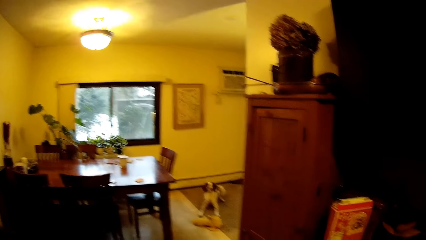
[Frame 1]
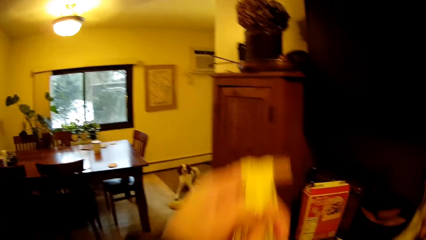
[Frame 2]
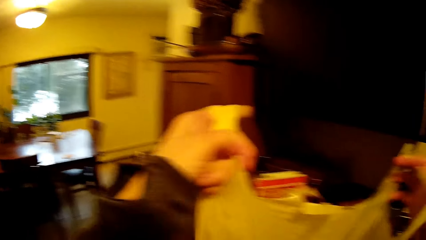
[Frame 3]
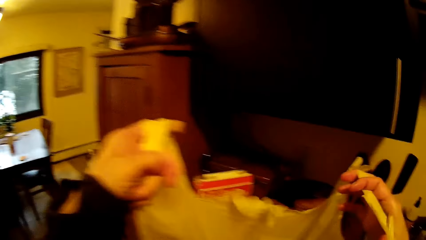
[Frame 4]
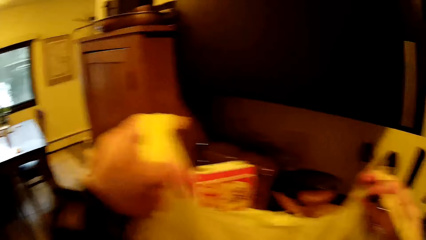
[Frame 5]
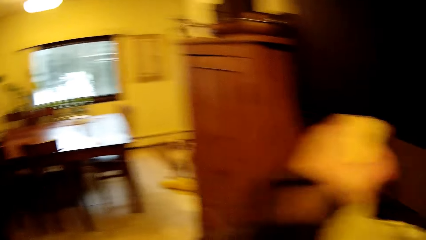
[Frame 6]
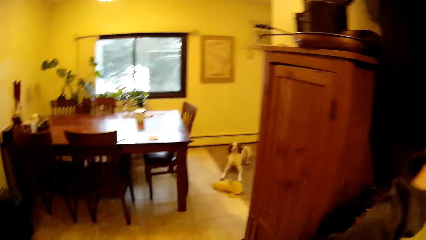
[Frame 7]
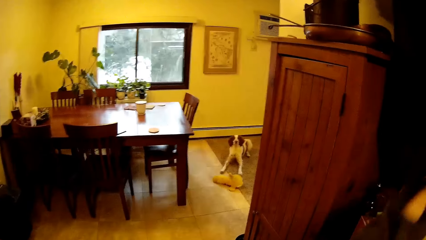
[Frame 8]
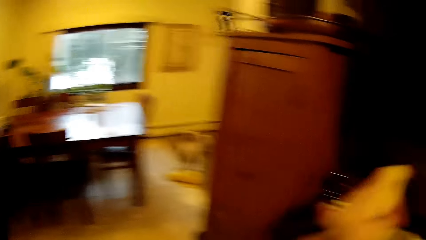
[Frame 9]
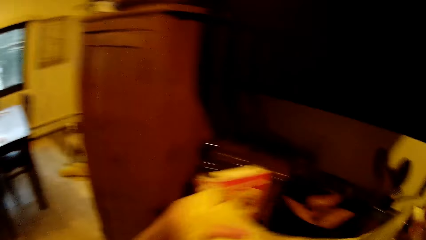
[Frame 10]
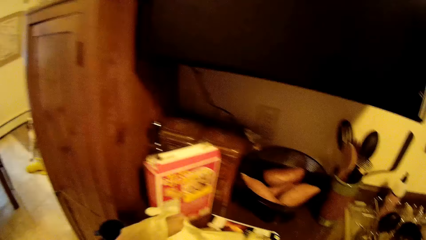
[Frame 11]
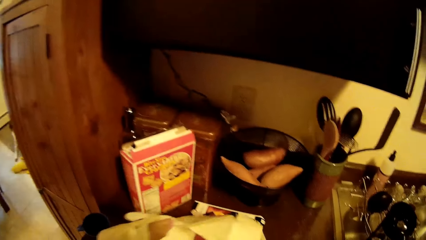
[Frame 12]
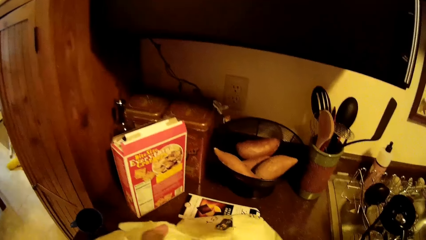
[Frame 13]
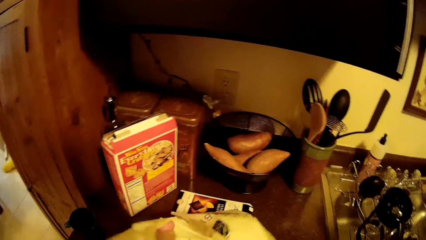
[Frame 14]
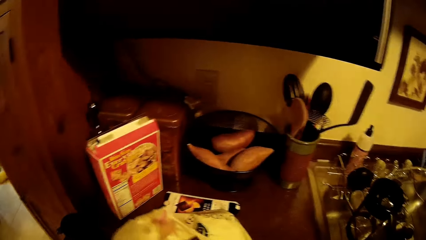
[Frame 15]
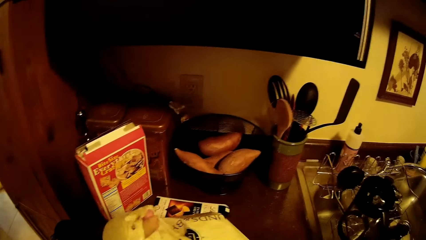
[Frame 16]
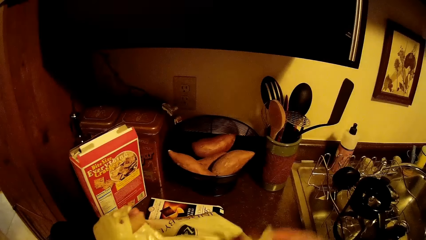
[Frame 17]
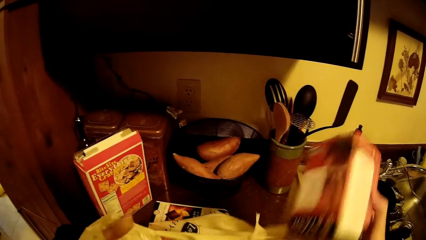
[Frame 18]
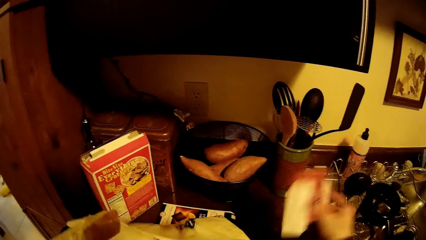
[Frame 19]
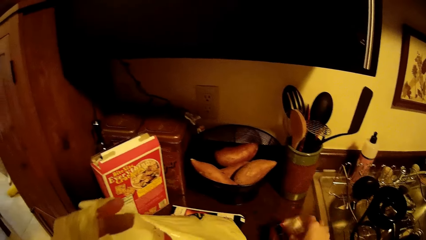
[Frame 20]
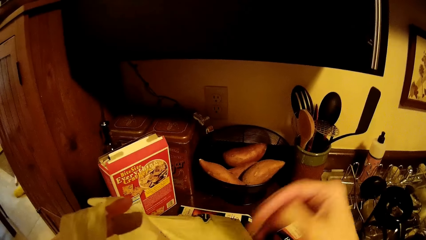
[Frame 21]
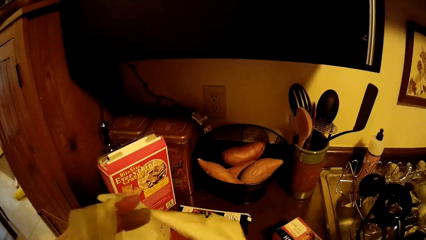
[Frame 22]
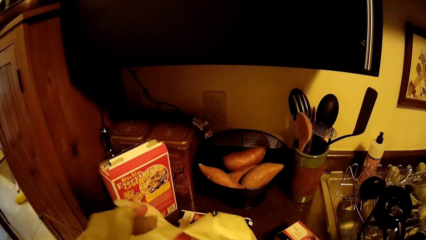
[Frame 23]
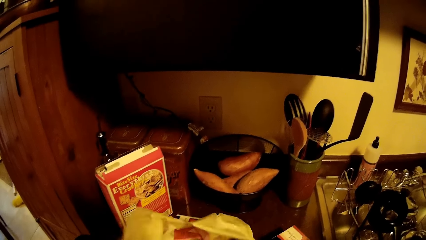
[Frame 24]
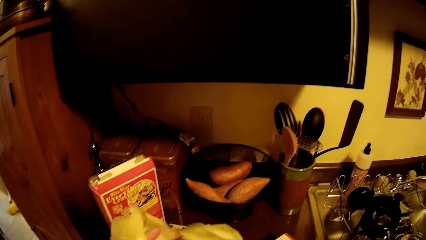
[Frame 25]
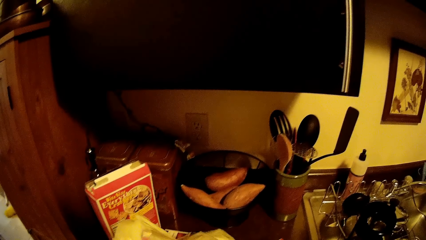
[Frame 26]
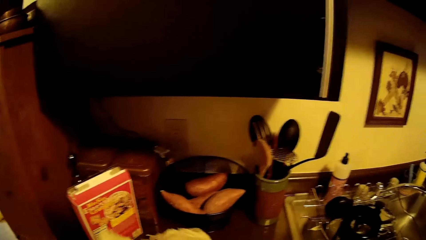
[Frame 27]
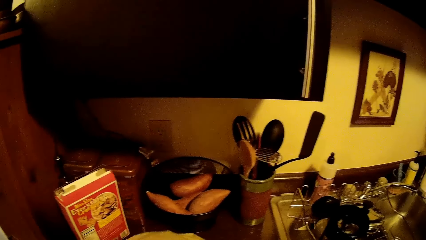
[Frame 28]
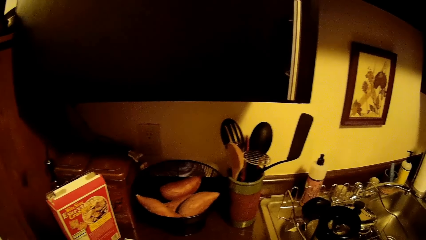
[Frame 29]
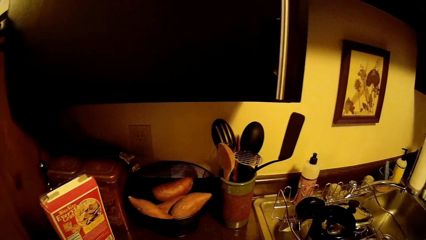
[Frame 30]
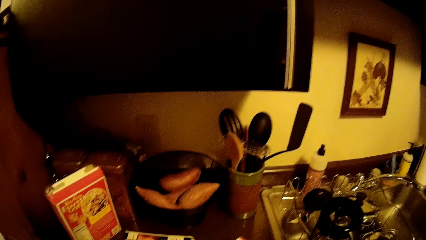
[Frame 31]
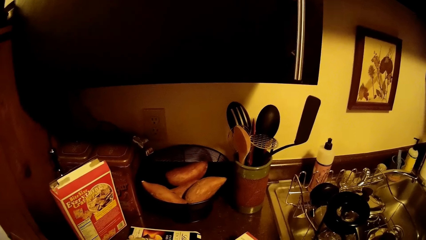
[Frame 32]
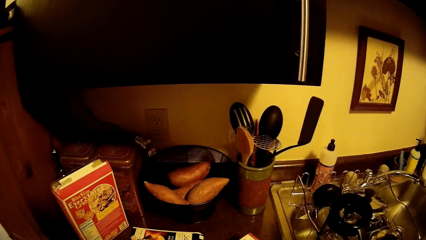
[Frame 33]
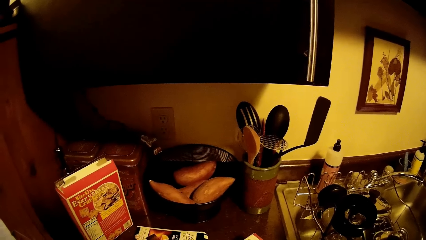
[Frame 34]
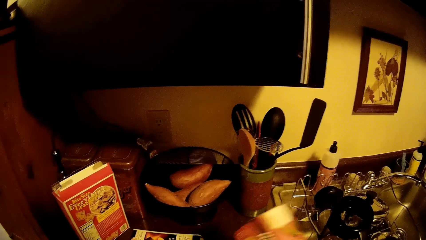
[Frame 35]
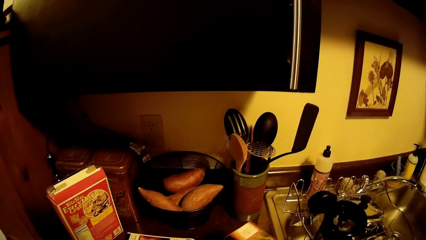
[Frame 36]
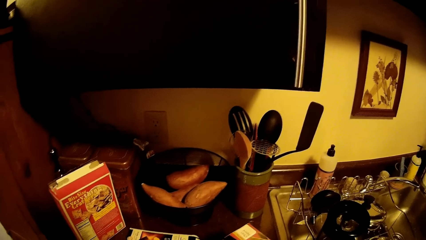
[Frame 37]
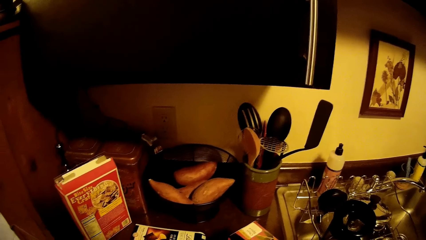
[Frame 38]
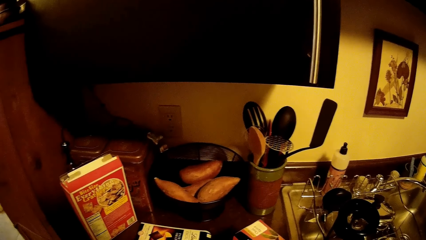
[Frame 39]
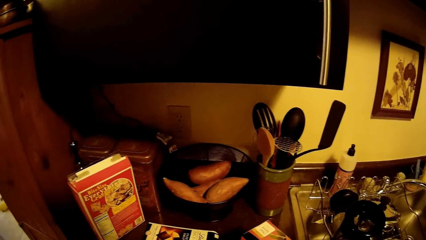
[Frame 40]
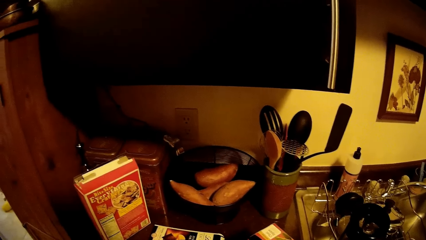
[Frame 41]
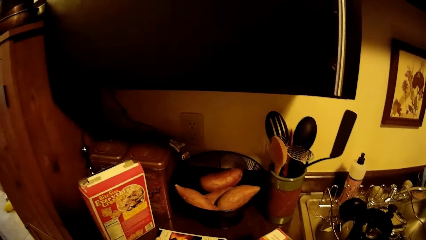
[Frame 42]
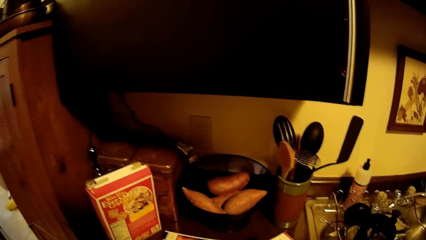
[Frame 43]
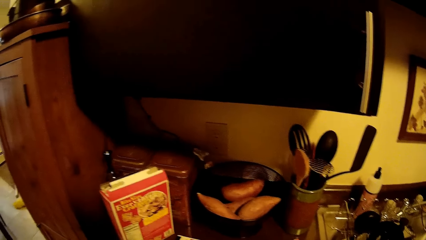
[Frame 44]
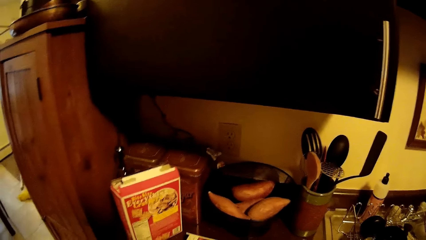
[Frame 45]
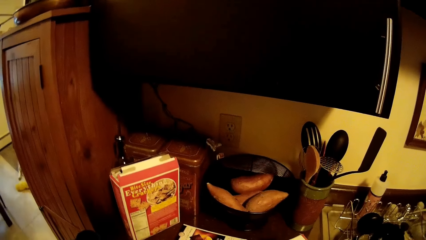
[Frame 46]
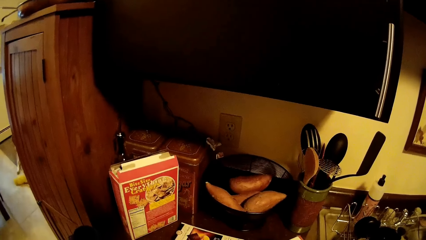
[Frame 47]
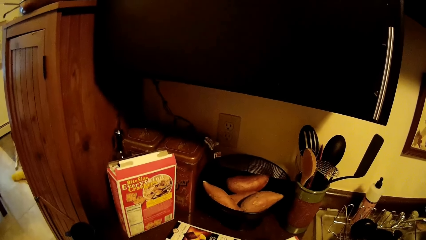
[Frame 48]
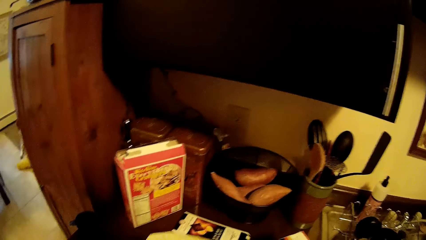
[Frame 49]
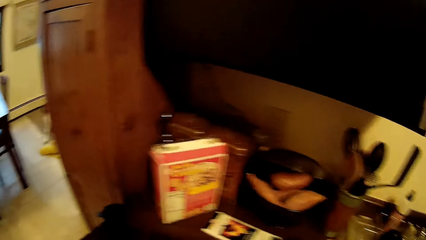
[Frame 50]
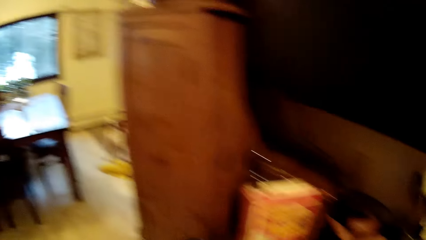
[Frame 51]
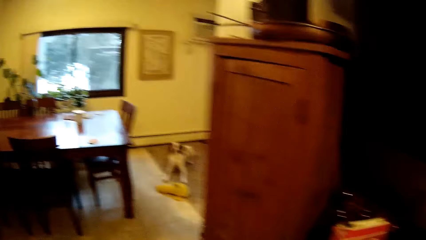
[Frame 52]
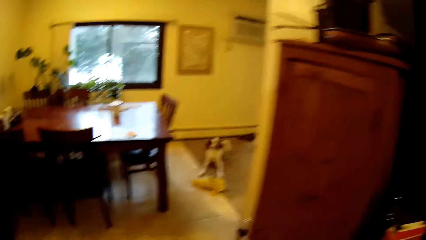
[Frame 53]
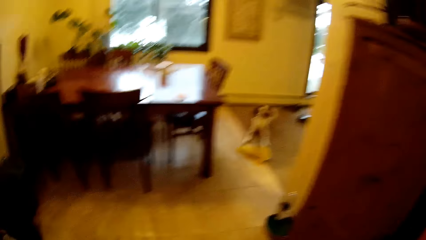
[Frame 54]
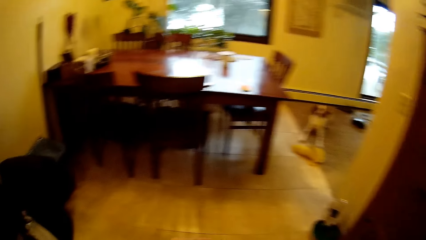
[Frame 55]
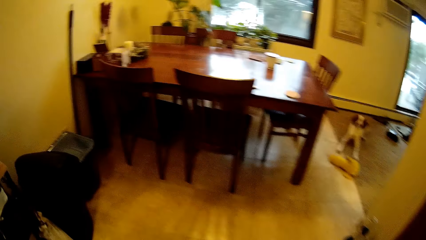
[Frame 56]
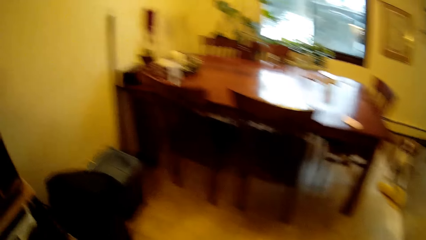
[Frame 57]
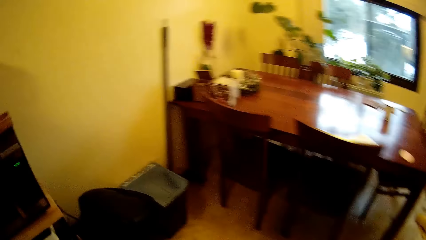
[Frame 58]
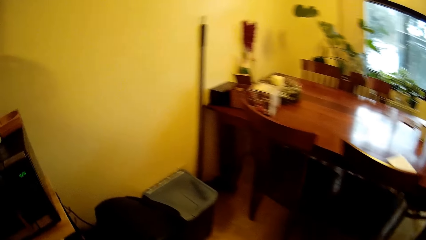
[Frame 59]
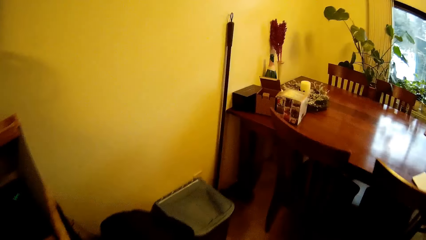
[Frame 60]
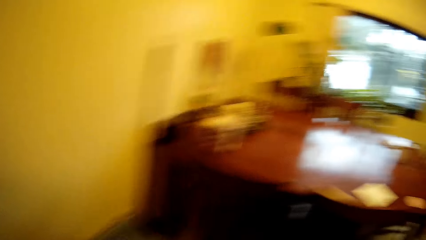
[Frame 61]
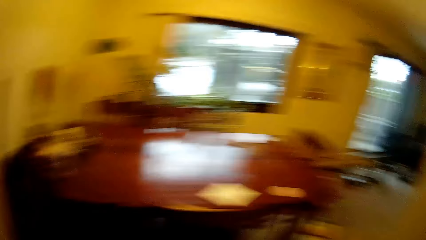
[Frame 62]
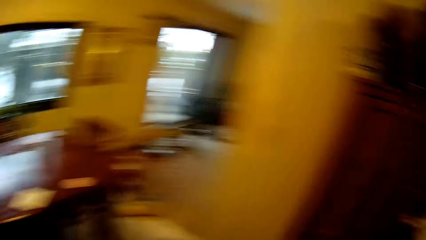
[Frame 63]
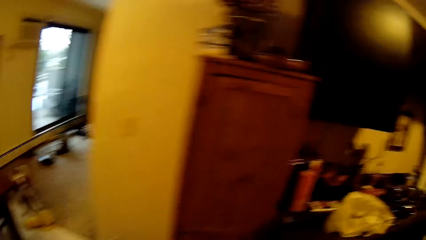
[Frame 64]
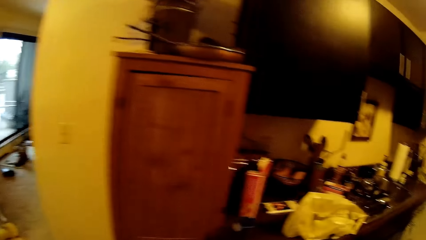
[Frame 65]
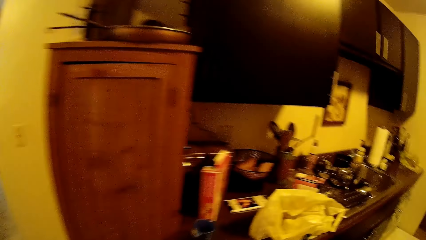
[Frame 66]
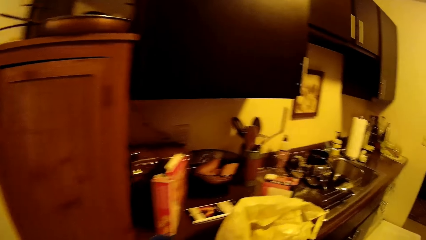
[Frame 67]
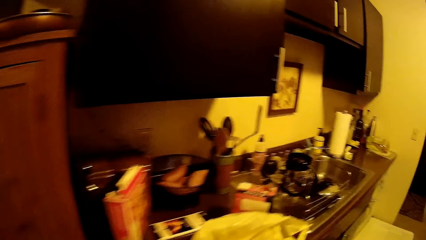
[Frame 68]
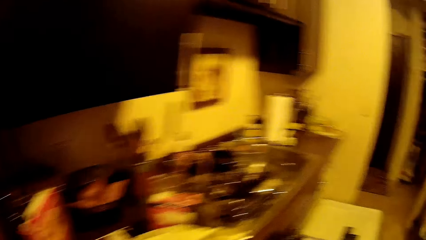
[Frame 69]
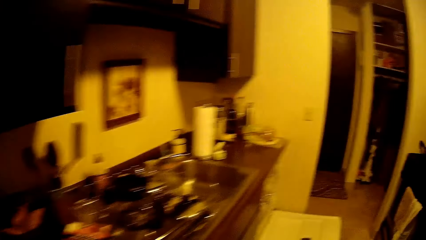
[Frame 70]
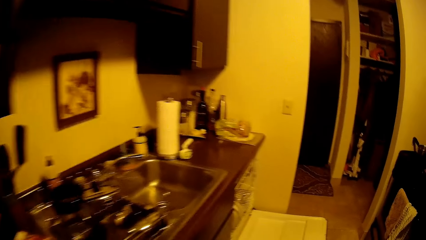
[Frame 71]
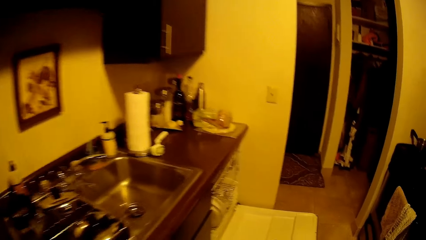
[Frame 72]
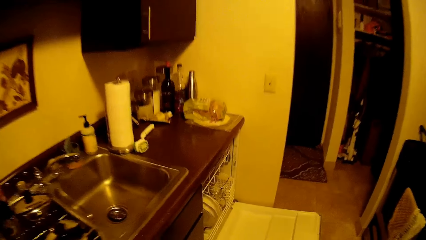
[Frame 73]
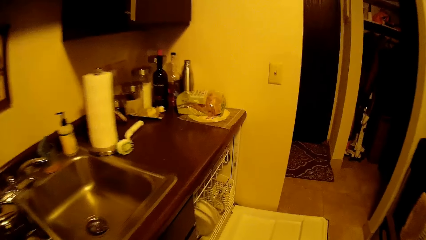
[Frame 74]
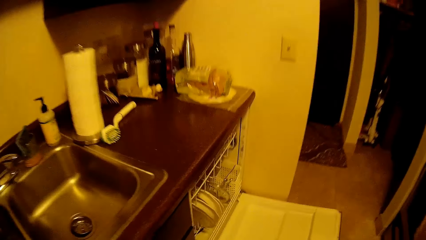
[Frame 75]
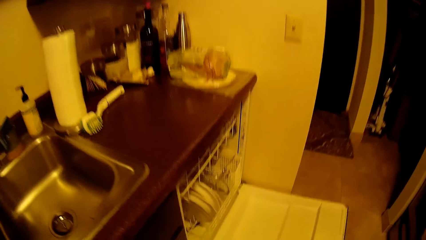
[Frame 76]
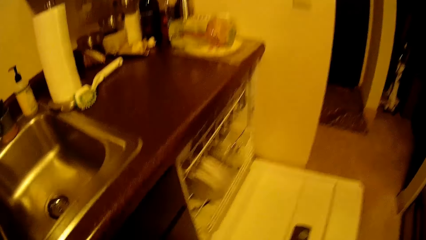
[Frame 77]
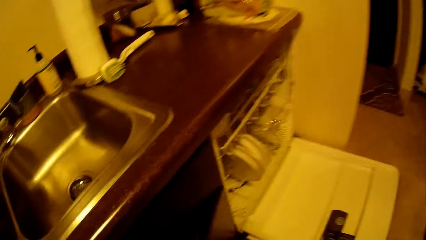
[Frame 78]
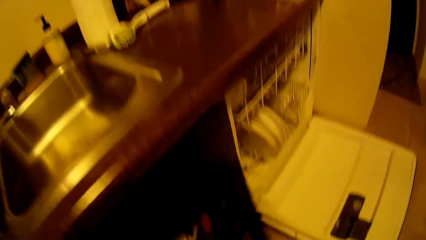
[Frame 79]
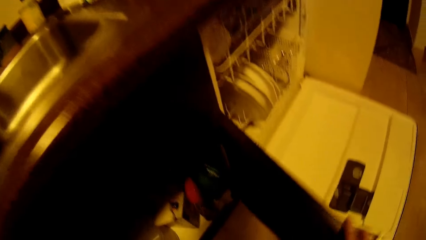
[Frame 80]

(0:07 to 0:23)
The camera wearer places a polythene or paper bag on a kitchen counter top with her two hands. She removes a food packet from the bag with her right hand. She drops the food packet on the counter top with her right hand. She places the food packet on the counter top with her right hand. She opens a cupboard under a sink with her right hand.
